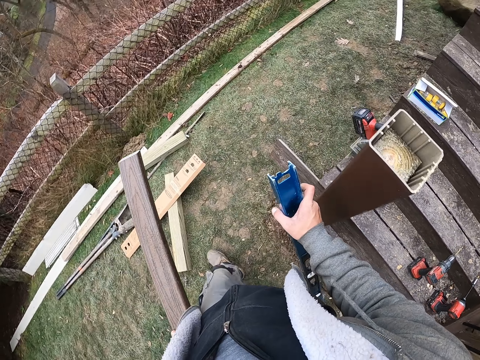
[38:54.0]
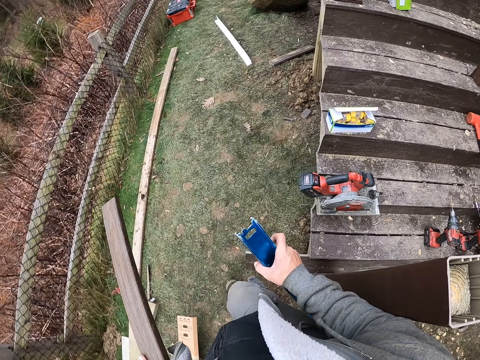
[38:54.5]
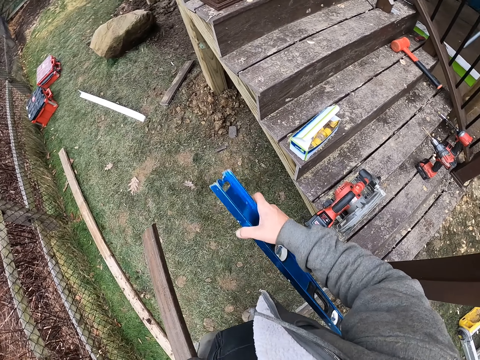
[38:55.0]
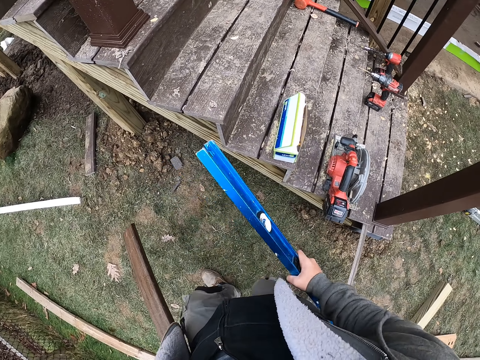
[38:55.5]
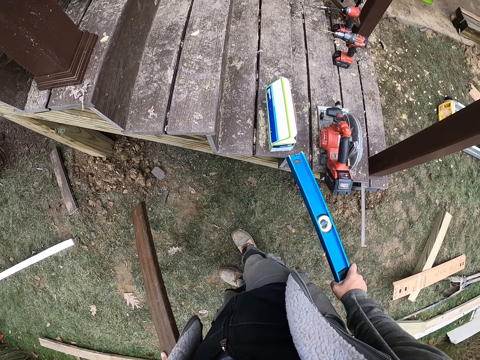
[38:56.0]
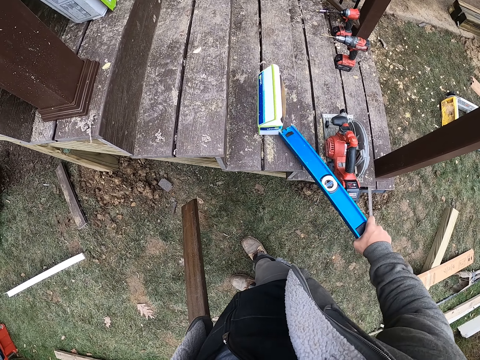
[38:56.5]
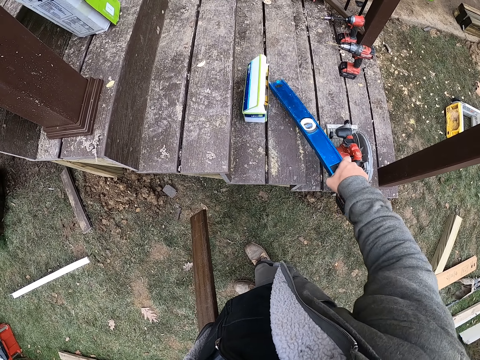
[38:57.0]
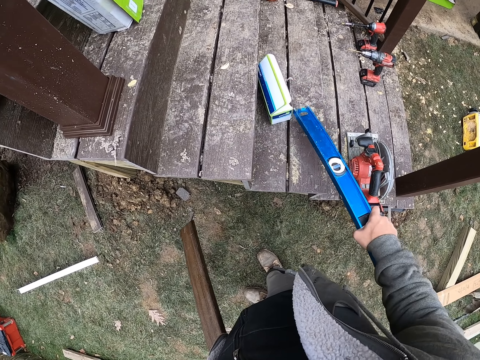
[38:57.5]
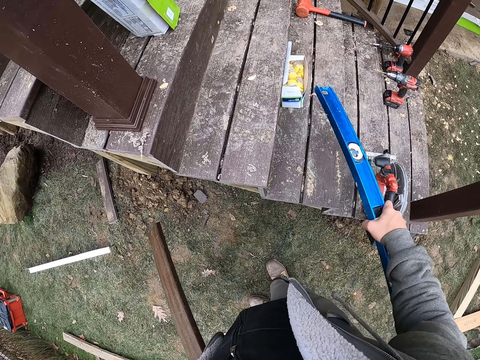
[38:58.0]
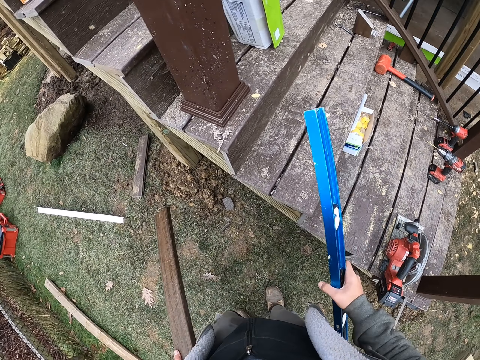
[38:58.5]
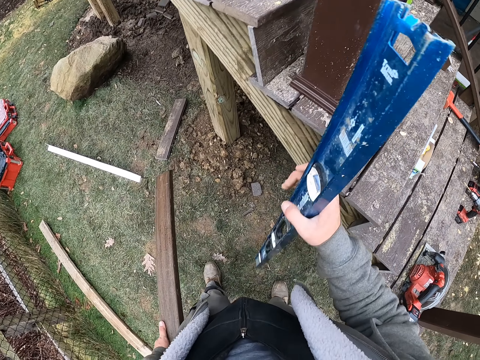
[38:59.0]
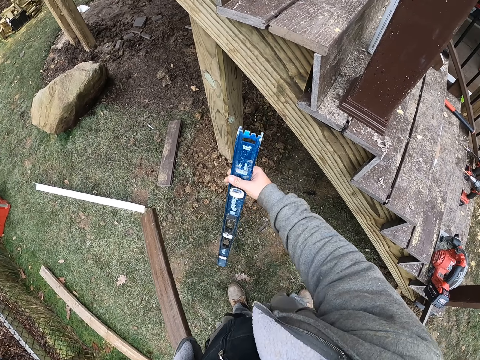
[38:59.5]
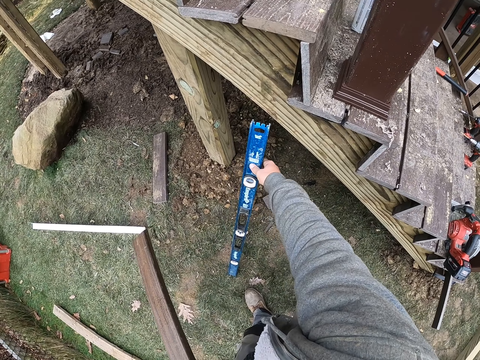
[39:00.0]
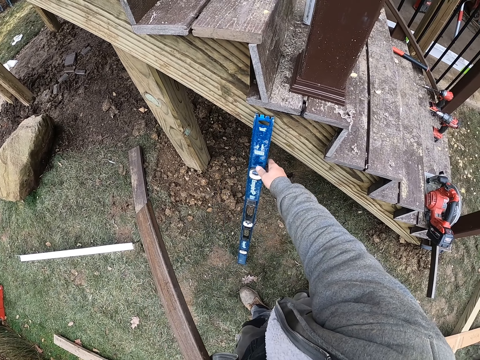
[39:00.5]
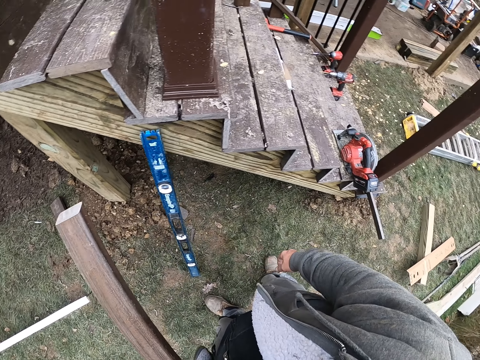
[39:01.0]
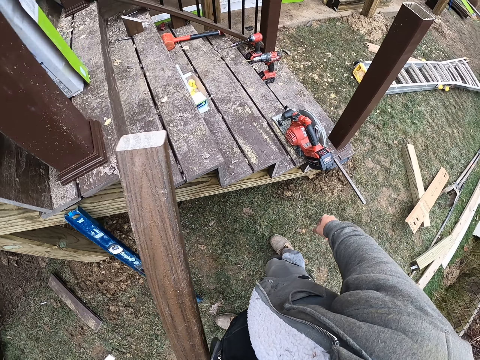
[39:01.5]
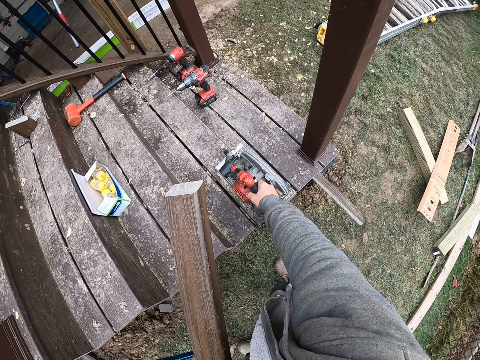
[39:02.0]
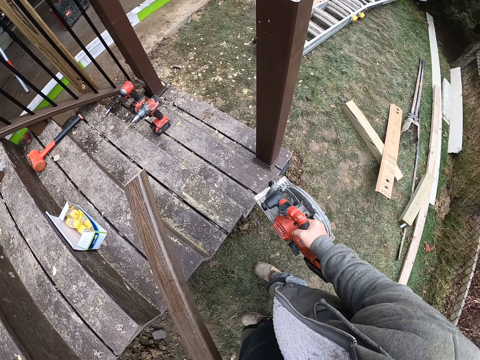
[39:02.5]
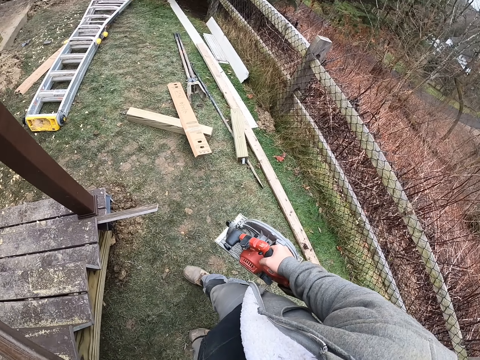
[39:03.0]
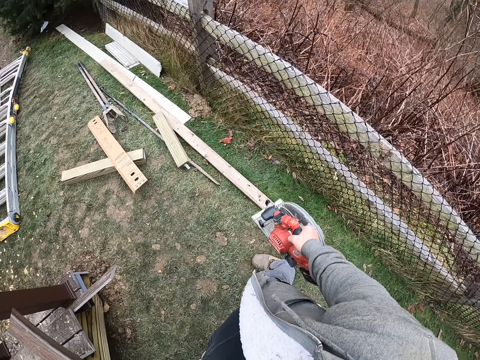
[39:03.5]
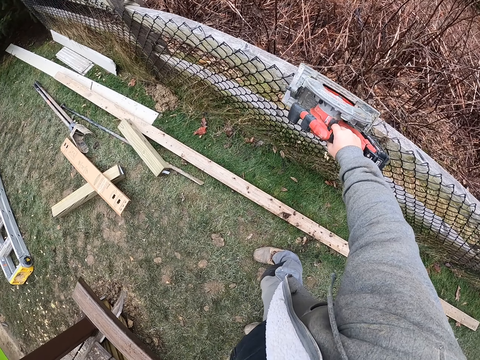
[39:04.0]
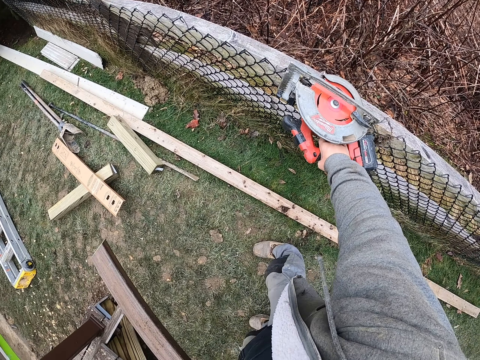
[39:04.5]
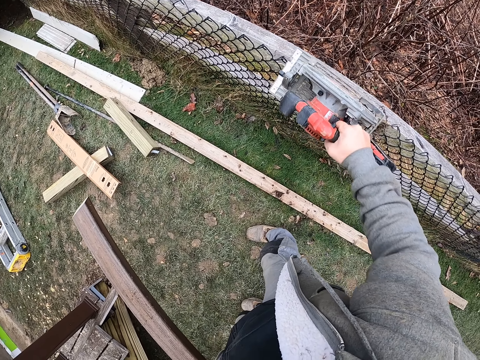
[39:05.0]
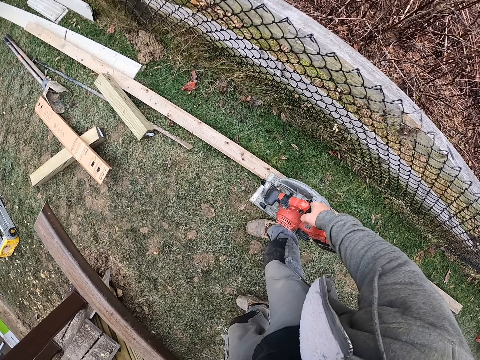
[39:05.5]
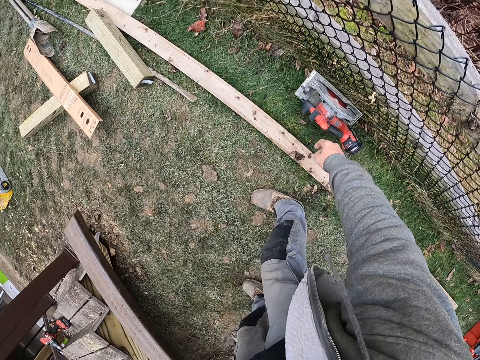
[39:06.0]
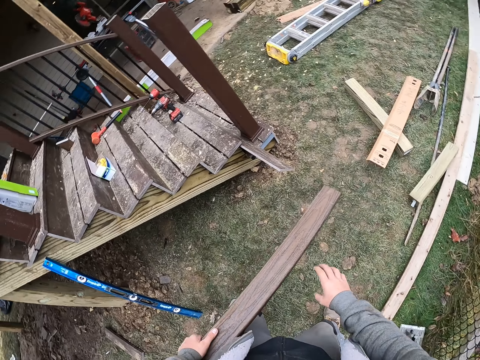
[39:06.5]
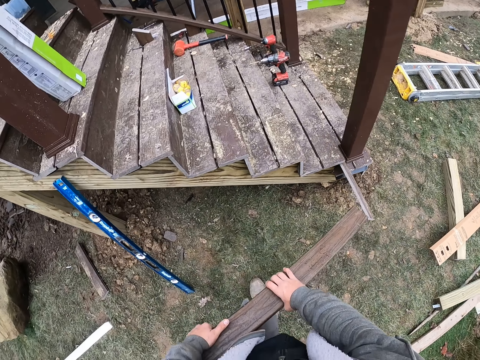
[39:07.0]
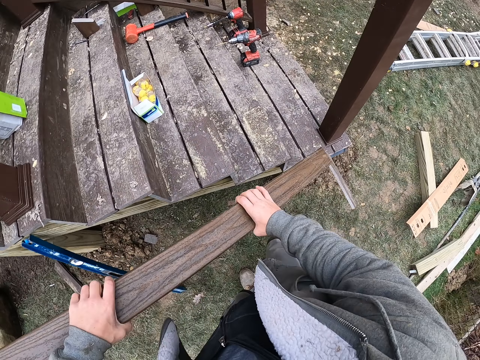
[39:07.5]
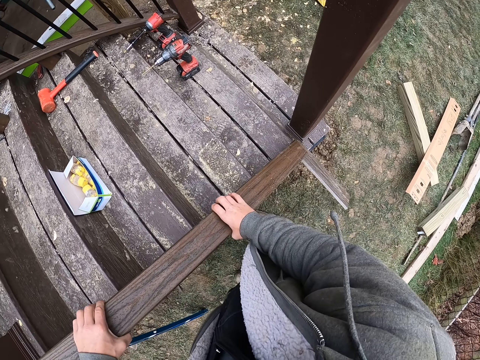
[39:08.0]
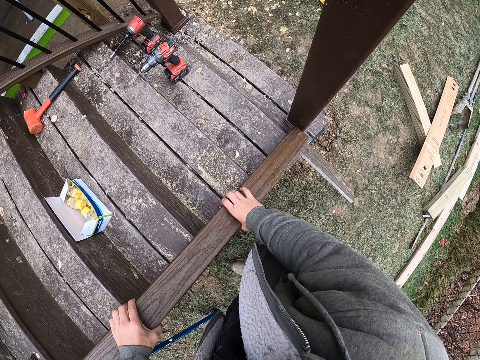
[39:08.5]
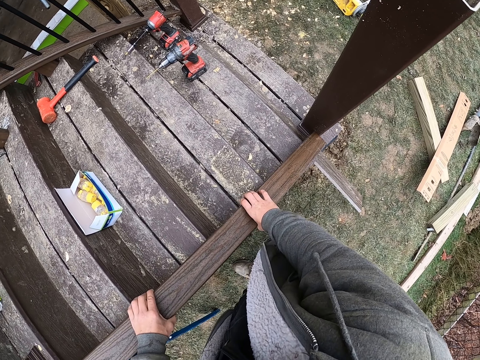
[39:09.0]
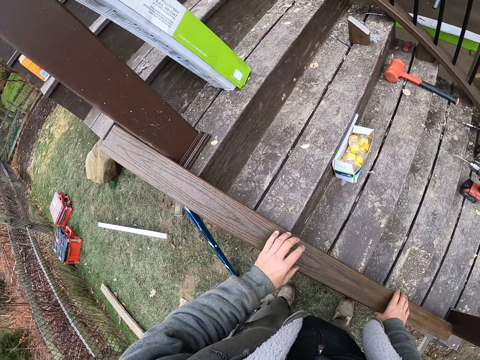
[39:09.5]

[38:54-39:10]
The camera wearer turns right. They walk forward. They adjust the level tool. They adjust the box using the level tool. They adjust the level tool. They place the level tool on the staircase. They walk right. They pick up a cutting saw machine. They turn right. They place something on the fence. They adjust the saw machine. They remove something from the fence. They drop the saw machine on the ground. They turn left. They walk forward. They place the piece of lumber on the staircase.

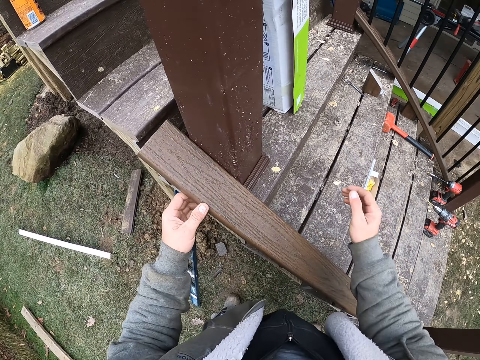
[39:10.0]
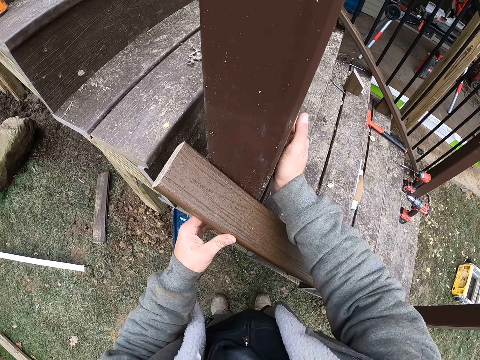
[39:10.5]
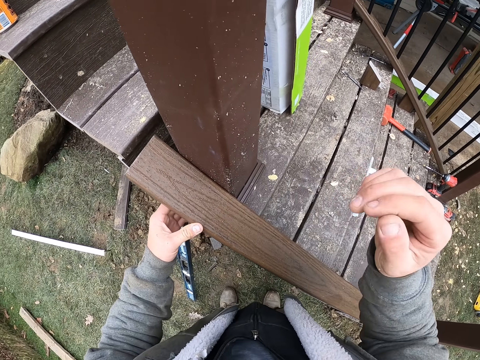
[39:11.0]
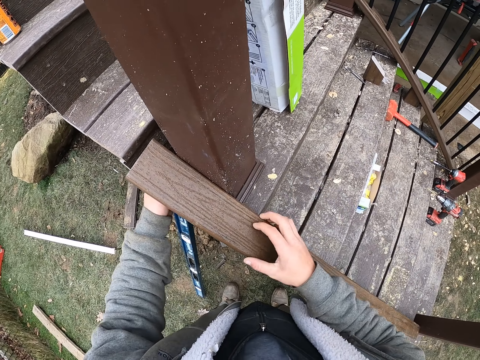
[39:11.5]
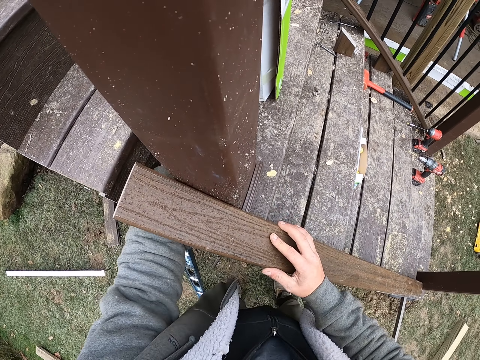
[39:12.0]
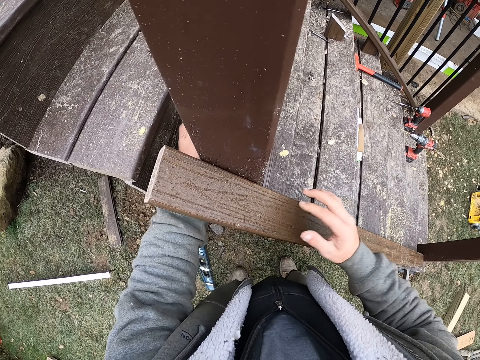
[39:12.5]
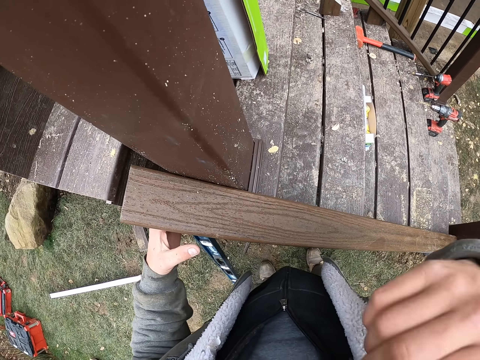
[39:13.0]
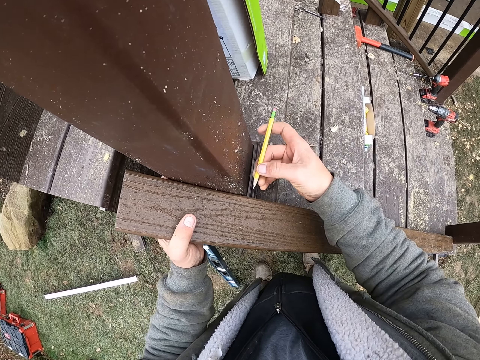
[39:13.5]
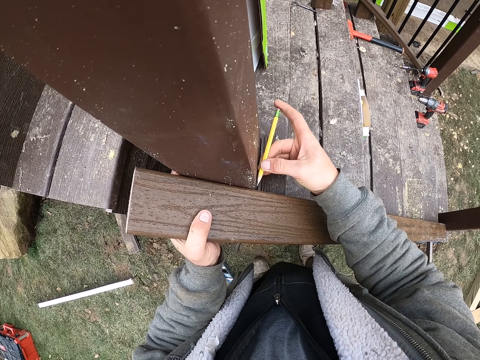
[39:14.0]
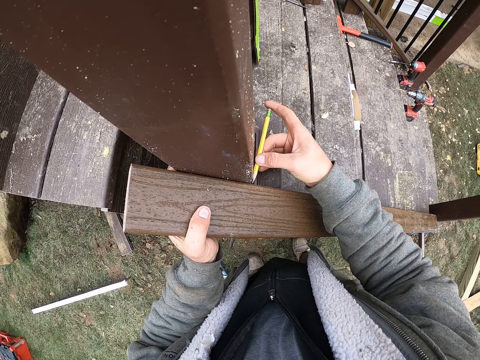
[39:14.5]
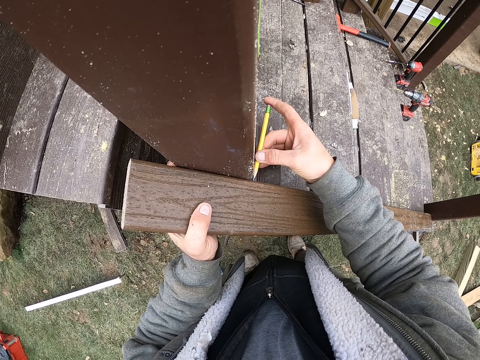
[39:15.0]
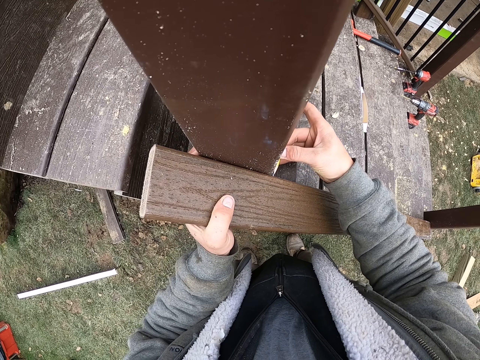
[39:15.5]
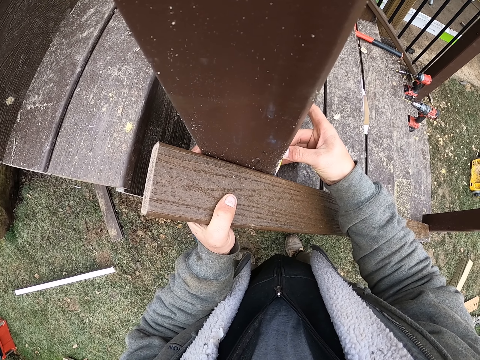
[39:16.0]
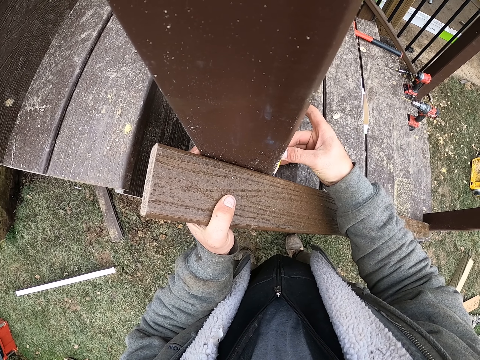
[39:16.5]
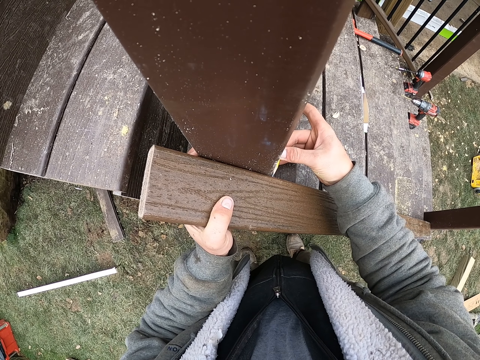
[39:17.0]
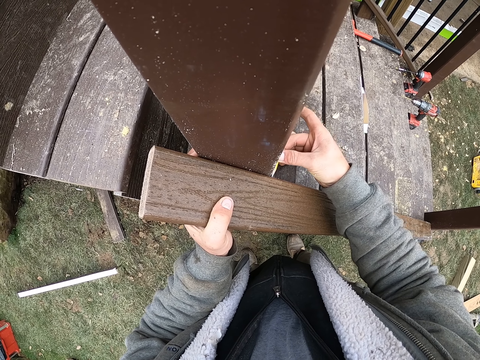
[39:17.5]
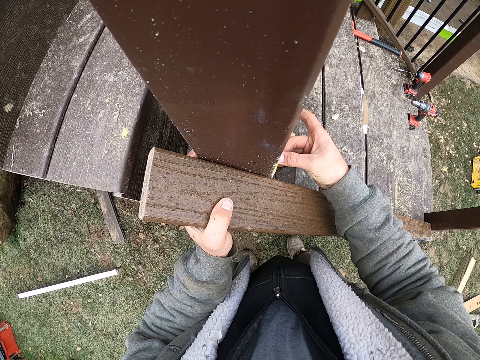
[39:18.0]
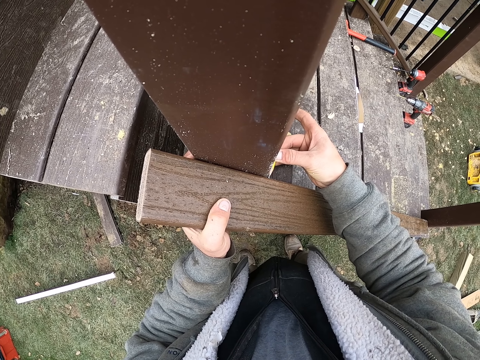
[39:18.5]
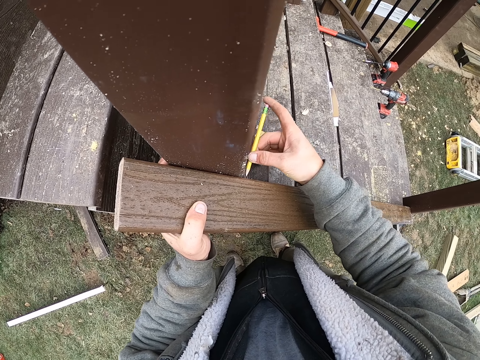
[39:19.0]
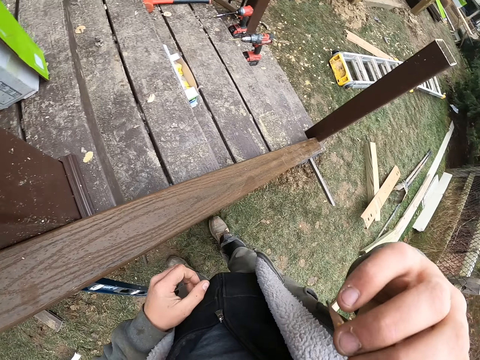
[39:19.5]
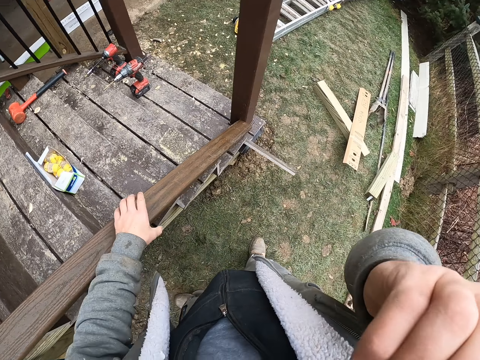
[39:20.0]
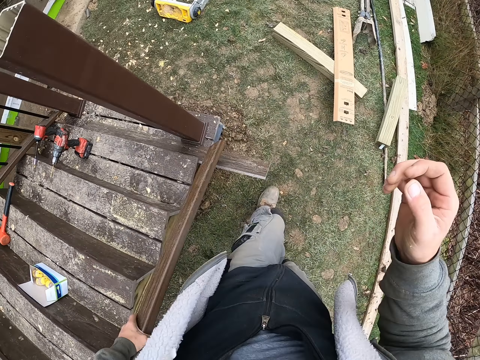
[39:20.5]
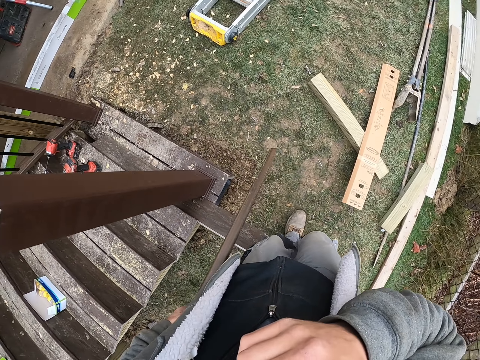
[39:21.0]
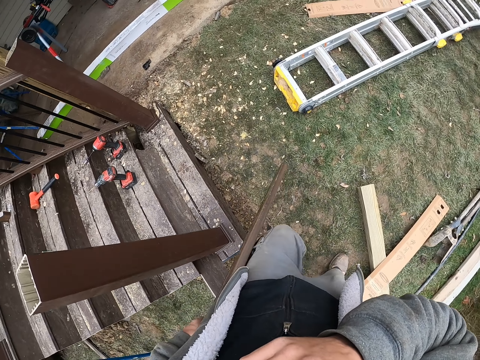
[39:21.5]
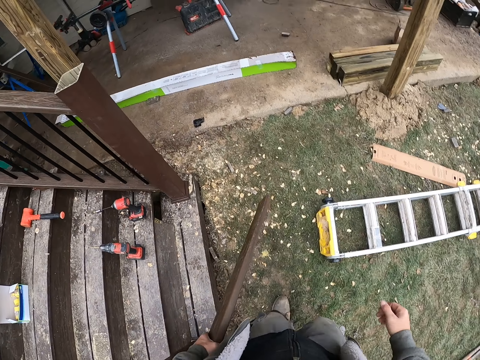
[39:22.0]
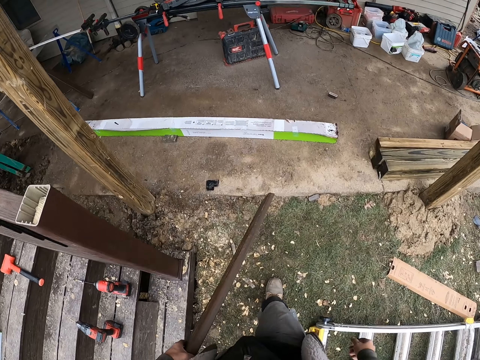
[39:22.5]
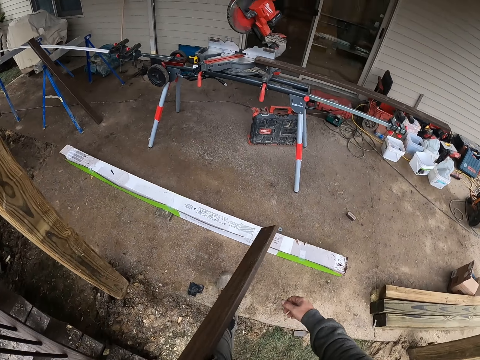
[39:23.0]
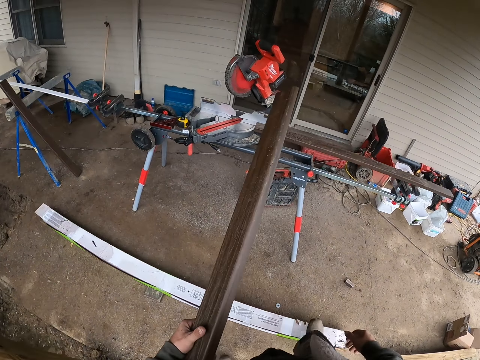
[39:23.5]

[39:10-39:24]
The camera wearer looks aside. They hold the stairs column. They lift their hand, drop their hand and adjust their hand. They fix the piece of lumber to the newel post. They lift their hand. They pick up a pencil. They mark on the lumber on the newel post with the pencil. They lift the pencil. They walk right. They pick up the piece of lumber. They walk forward. They lift their hand. They turn right. They drop their hand. They walk forward.
